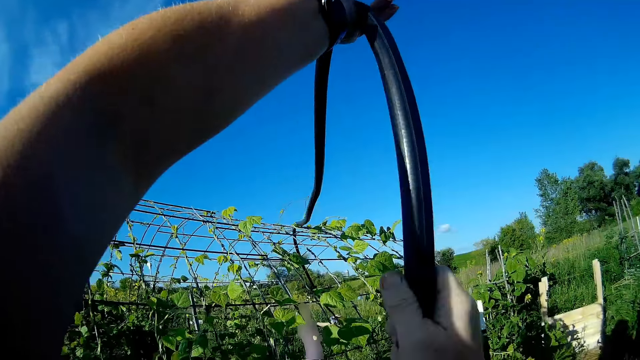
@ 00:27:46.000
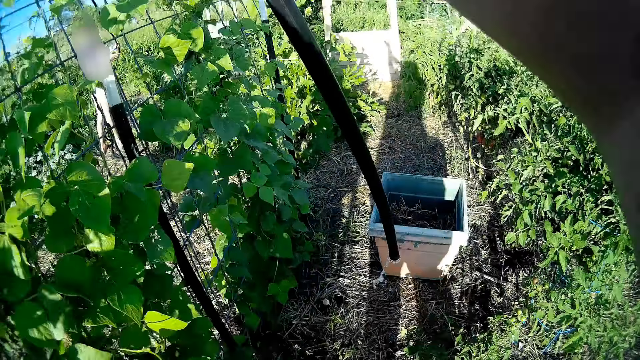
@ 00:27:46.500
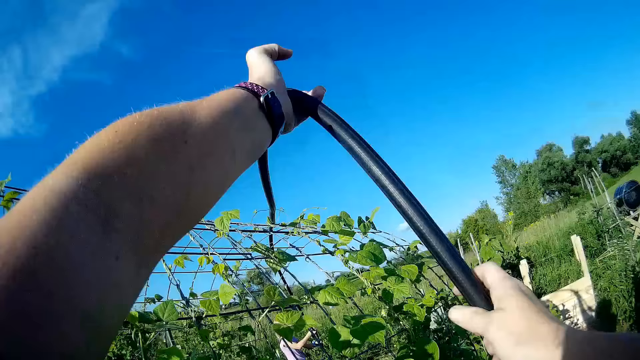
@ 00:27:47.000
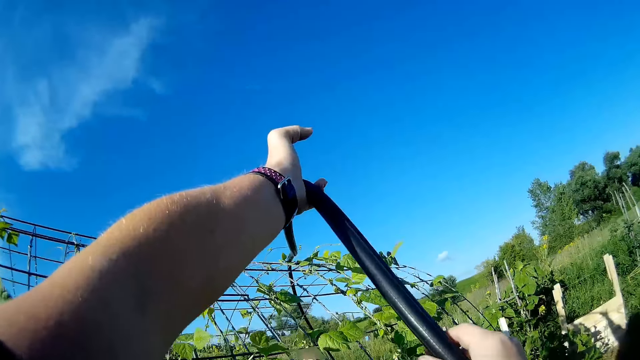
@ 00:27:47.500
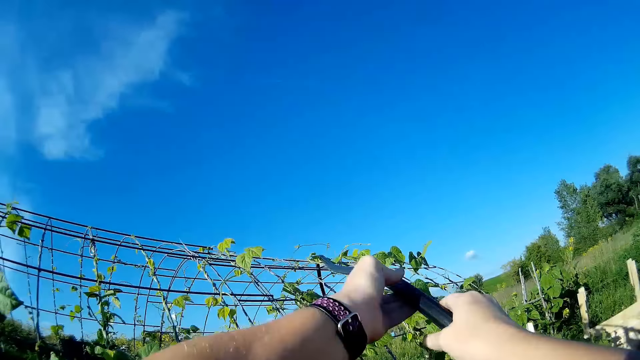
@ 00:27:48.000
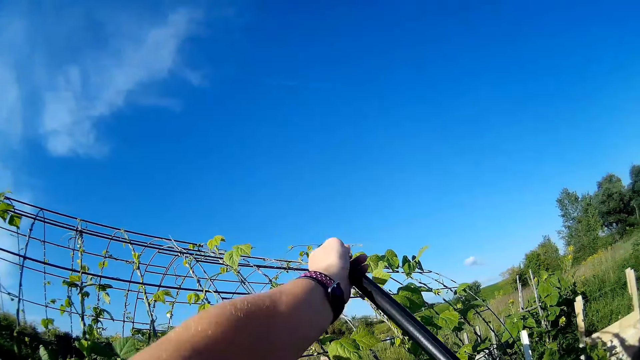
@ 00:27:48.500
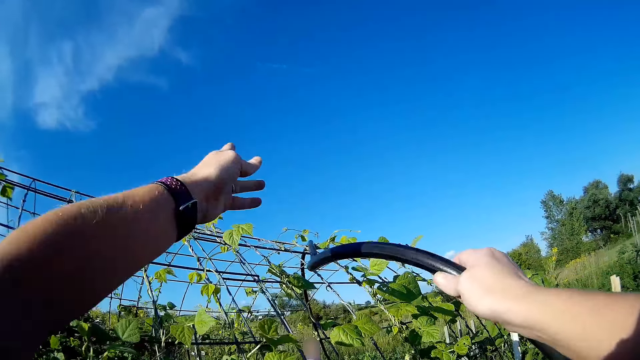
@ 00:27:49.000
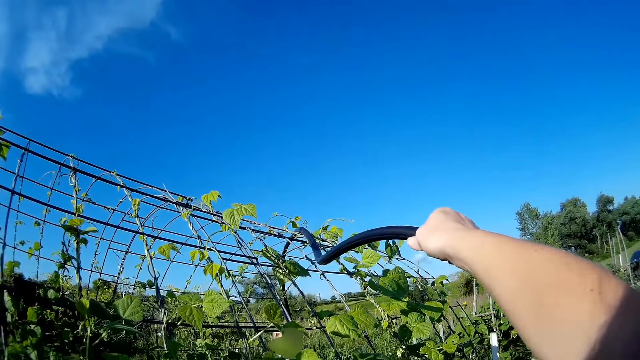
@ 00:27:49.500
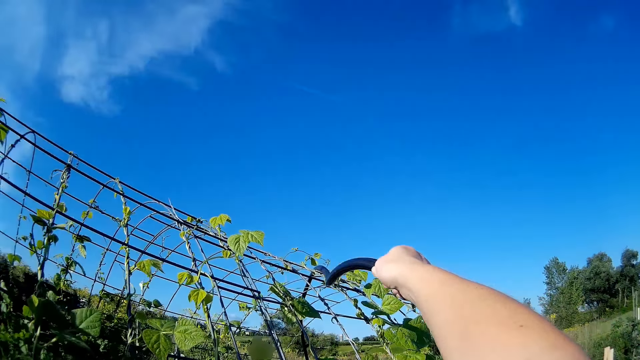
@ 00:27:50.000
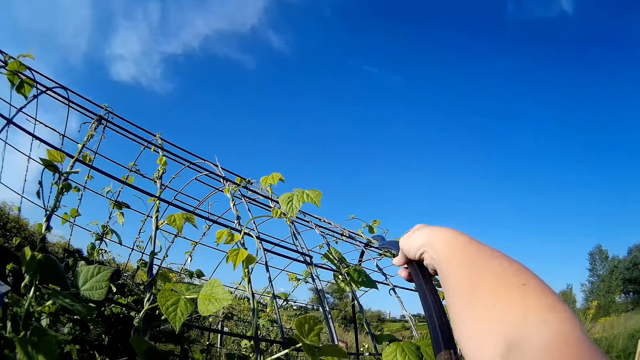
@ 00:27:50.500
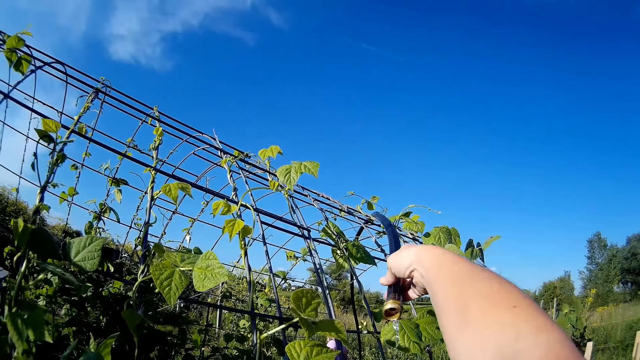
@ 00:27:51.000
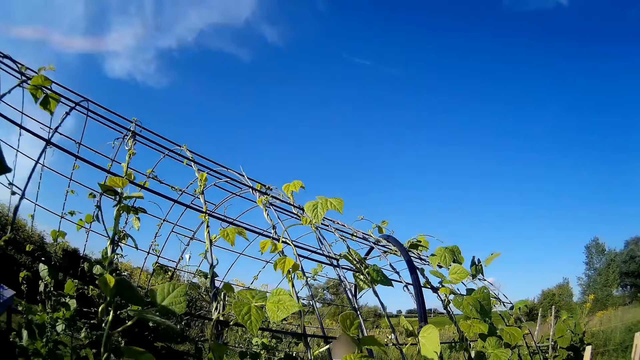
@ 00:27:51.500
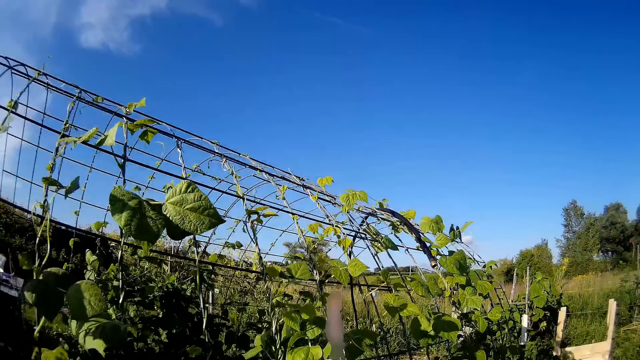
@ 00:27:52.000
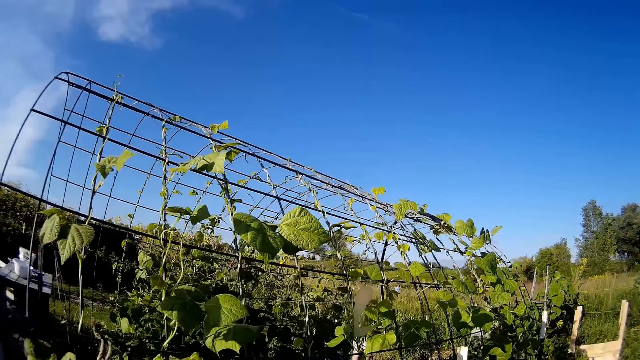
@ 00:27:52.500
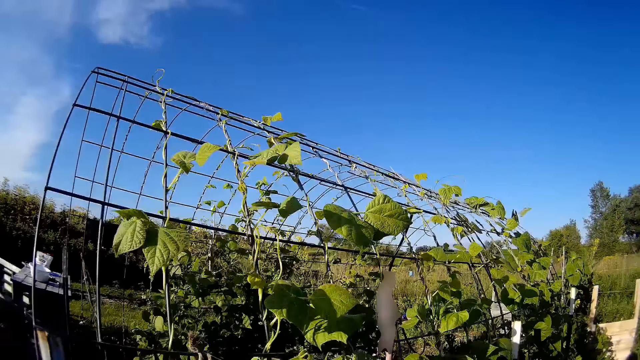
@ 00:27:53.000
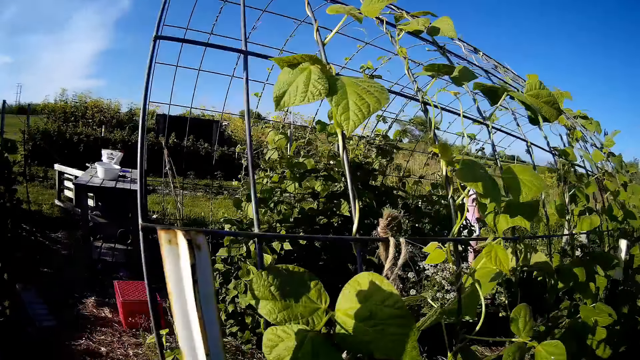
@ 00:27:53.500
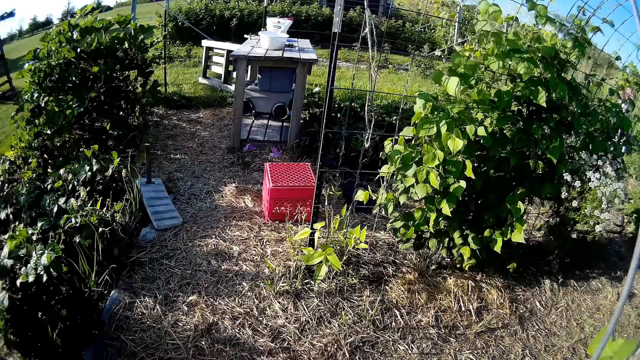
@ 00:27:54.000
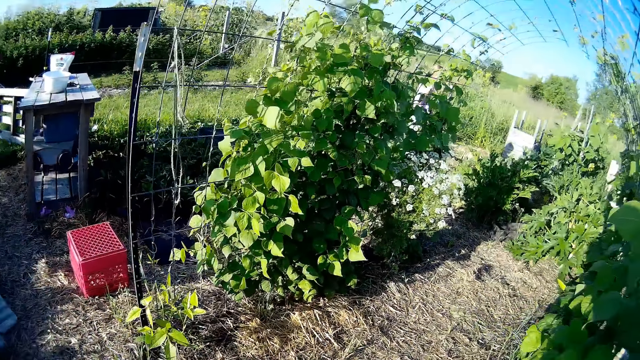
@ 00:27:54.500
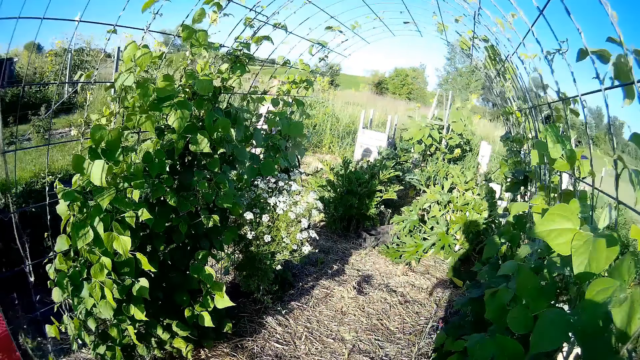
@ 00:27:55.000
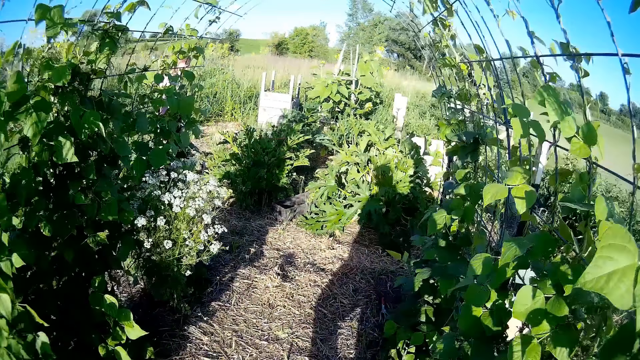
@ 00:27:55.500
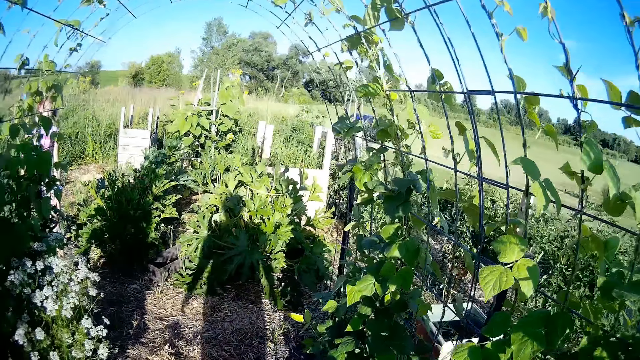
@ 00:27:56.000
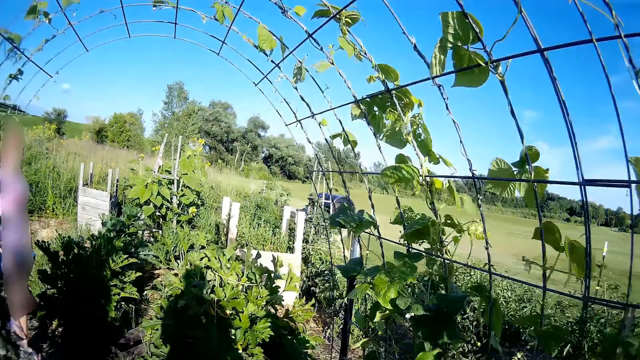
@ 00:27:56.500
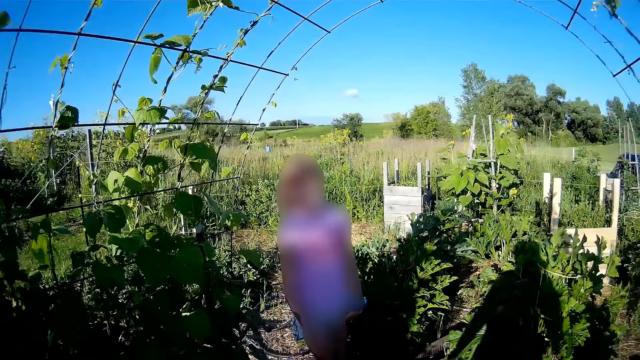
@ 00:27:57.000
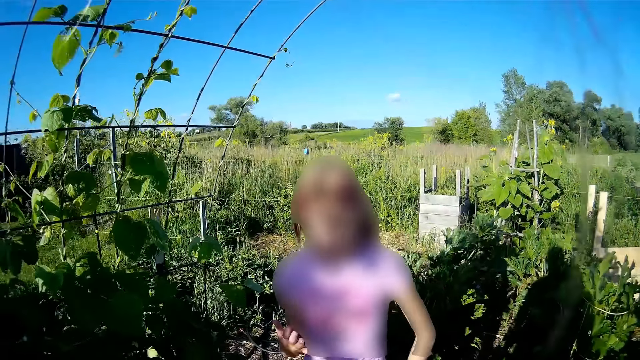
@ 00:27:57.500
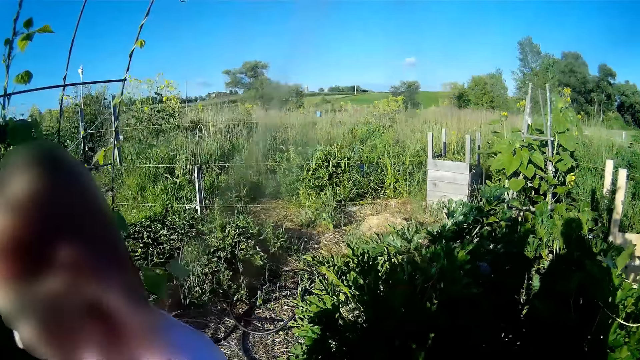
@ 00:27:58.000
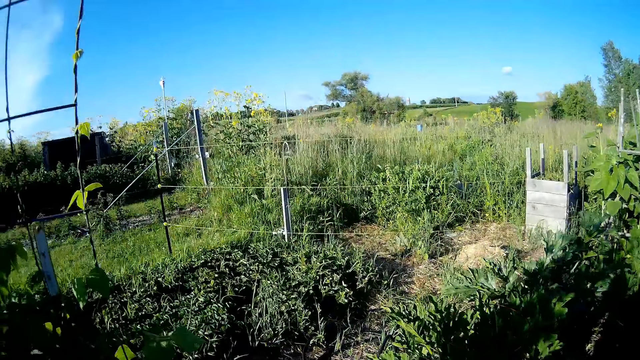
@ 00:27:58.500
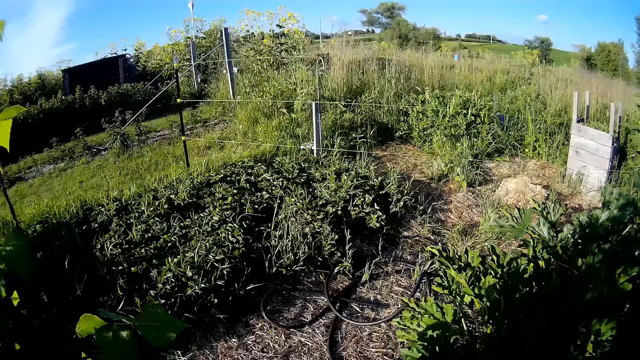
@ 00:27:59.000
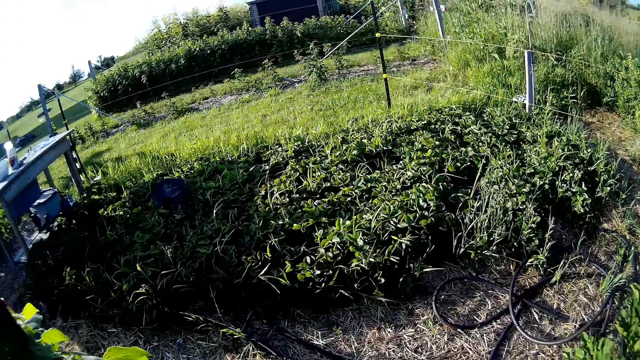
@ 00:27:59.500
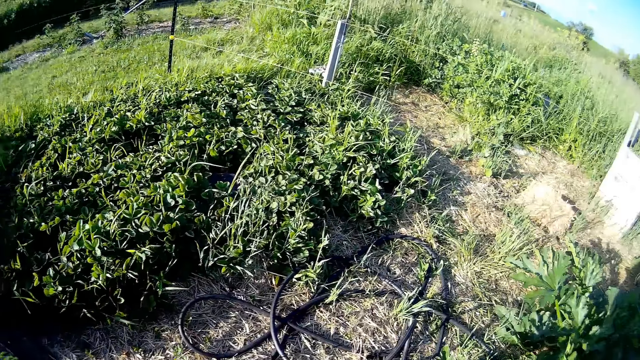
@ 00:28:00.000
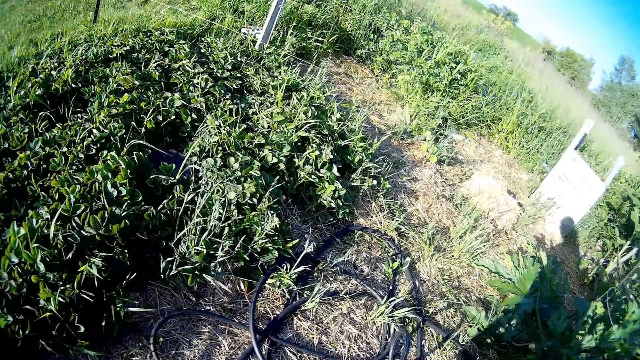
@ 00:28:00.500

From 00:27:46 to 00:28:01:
The camera wearer pushes the hose pipe along the fence. They walk in the garden. They dialogue with the child.

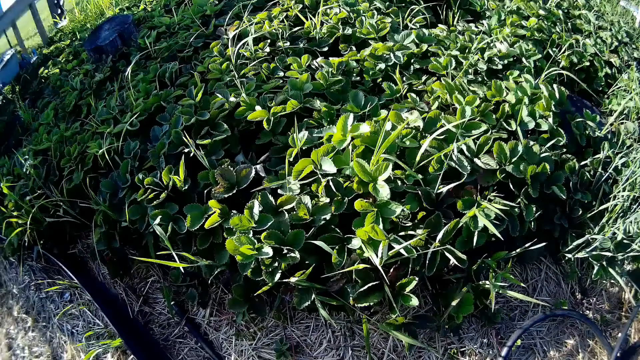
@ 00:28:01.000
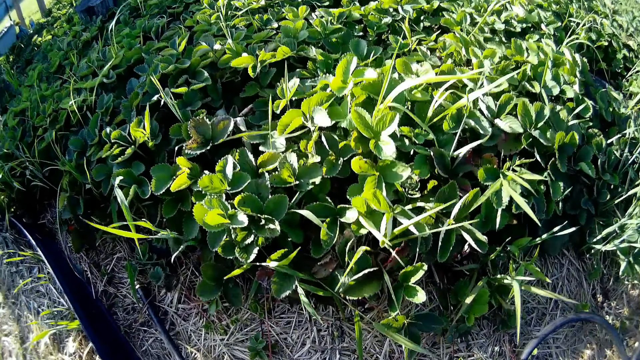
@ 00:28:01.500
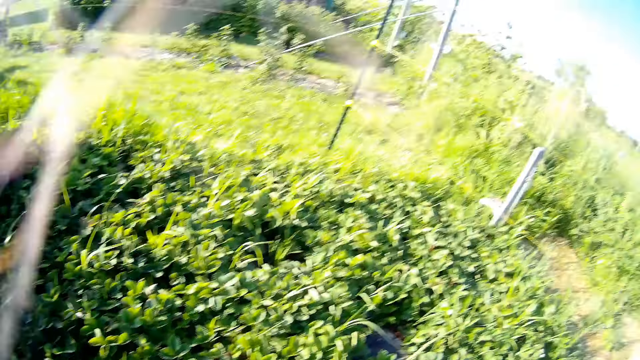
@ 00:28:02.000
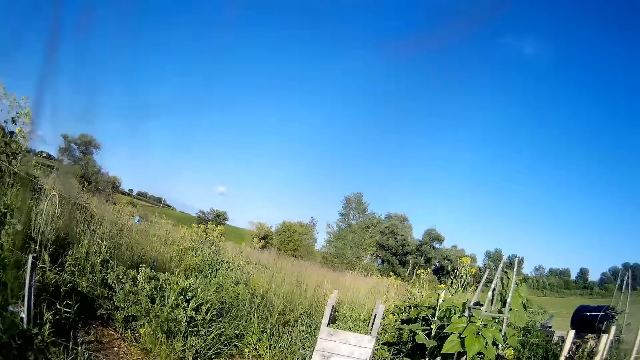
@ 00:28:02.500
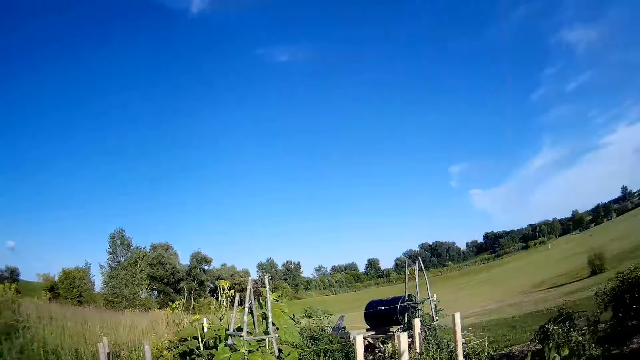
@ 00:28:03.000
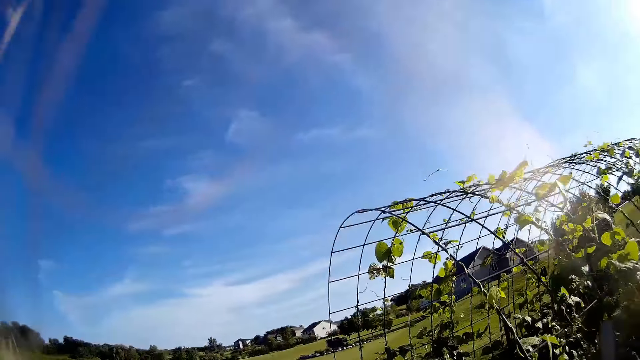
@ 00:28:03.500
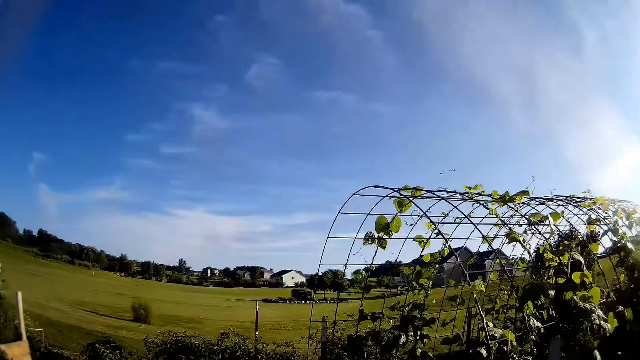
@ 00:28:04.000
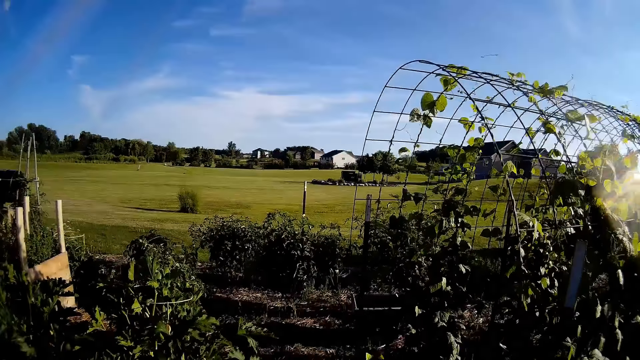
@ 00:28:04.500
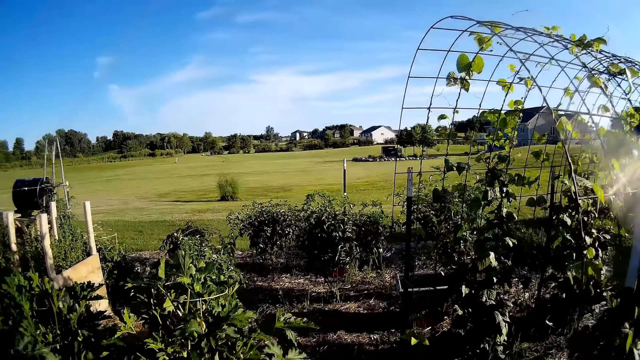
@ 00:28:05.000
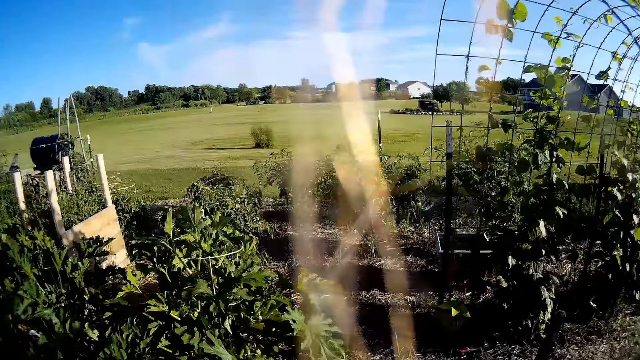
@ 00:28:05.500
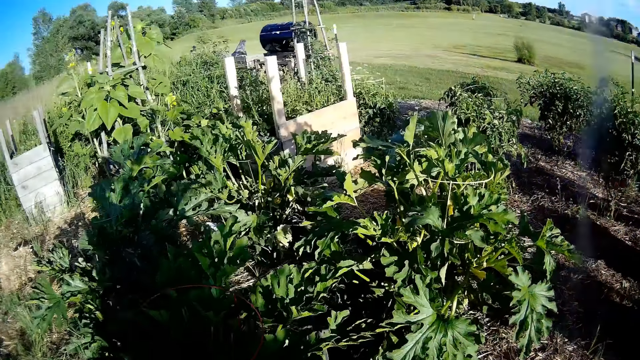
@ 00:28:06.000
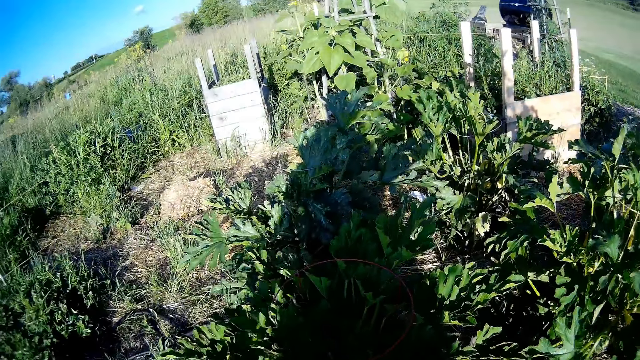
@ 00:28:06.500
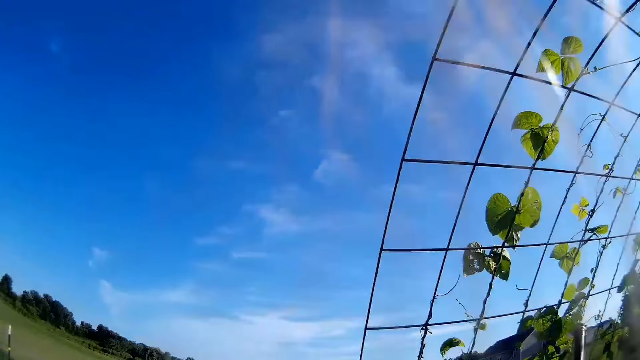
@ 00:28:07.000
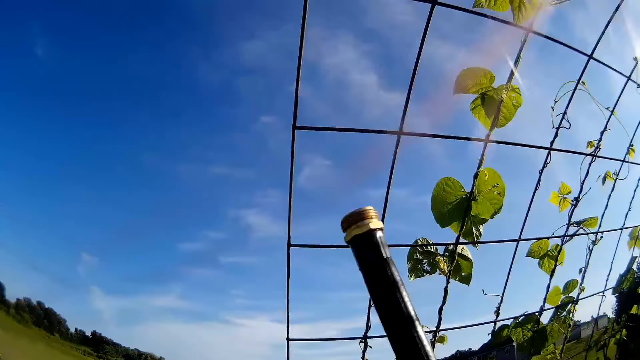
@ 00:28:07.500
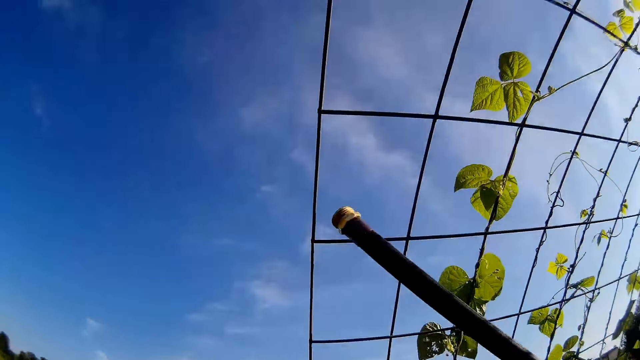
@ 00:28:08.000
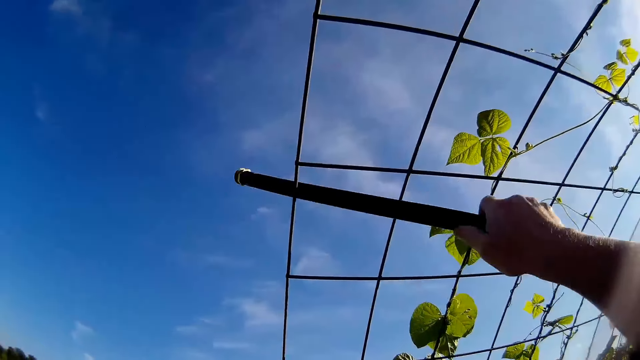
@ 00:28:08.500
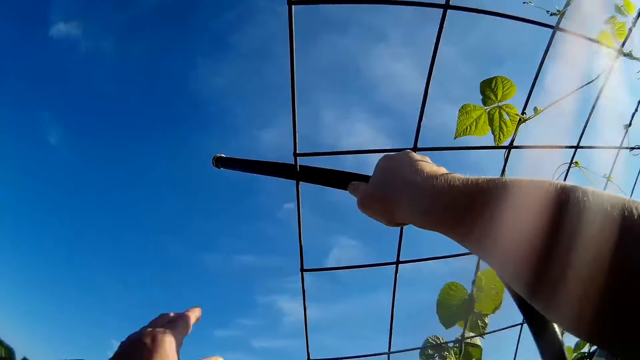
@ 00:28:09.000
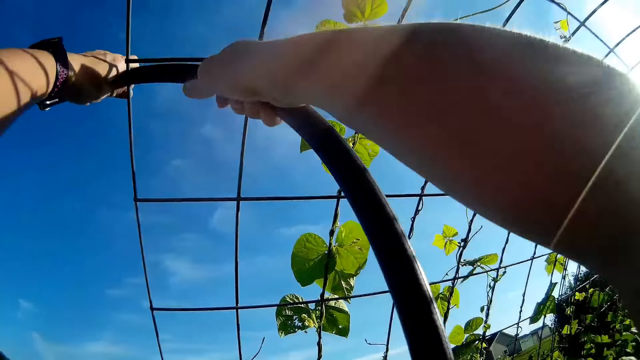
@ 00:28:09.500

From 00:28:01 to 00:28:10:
The camera wearer picks the hose pipe on the ground. They lift the hose pipe. They insert the hose pipe on the wire mesh.
